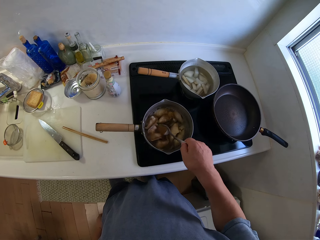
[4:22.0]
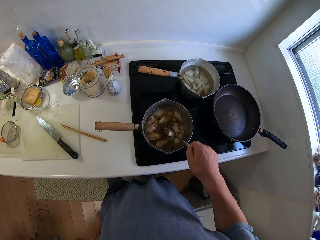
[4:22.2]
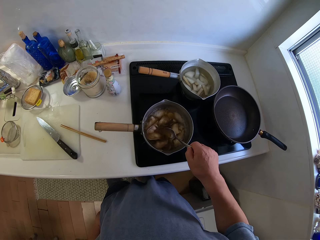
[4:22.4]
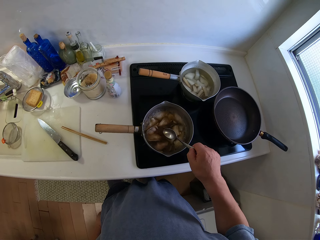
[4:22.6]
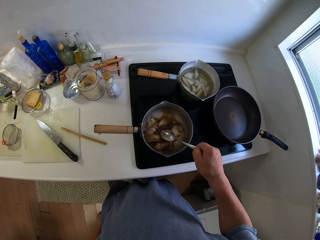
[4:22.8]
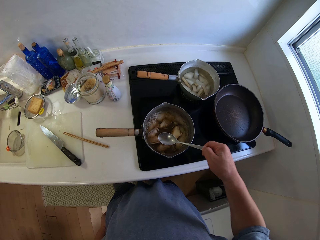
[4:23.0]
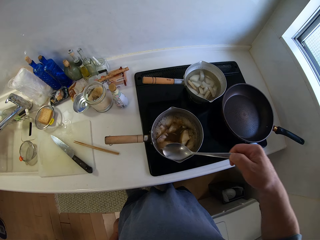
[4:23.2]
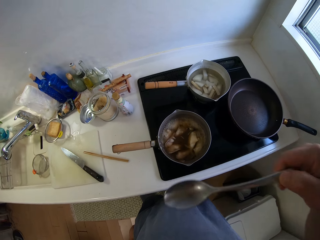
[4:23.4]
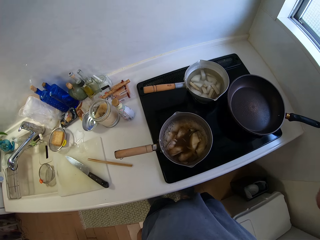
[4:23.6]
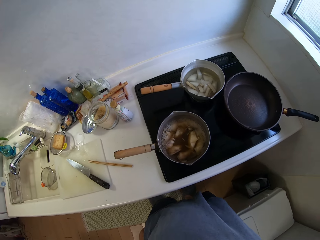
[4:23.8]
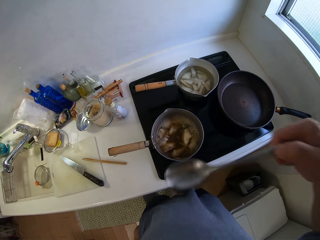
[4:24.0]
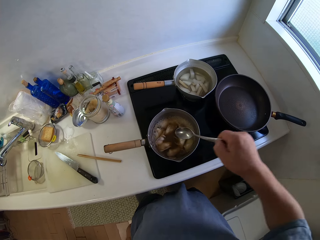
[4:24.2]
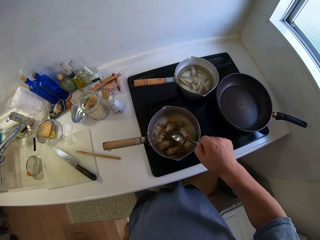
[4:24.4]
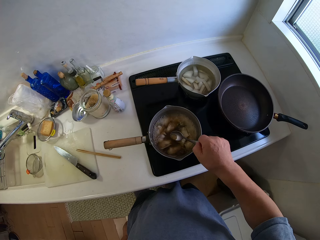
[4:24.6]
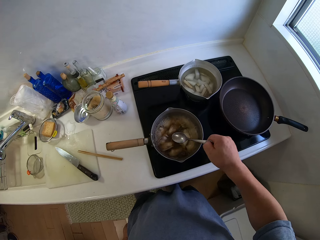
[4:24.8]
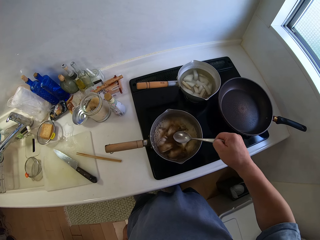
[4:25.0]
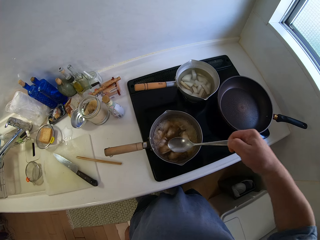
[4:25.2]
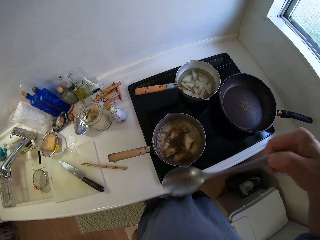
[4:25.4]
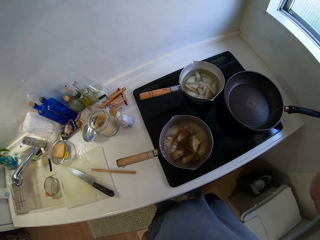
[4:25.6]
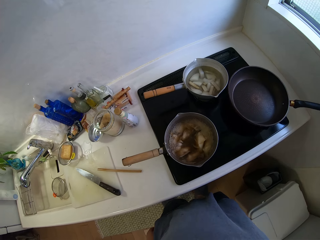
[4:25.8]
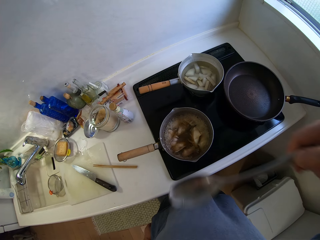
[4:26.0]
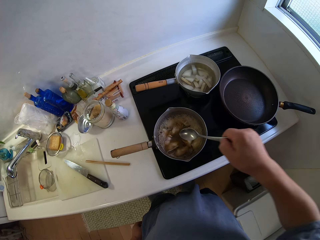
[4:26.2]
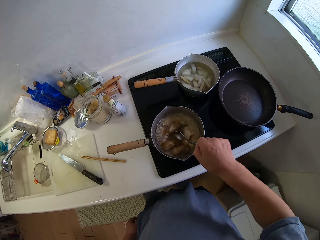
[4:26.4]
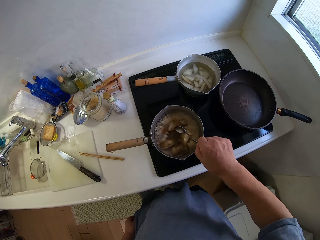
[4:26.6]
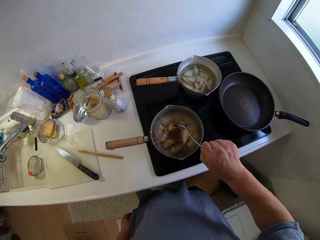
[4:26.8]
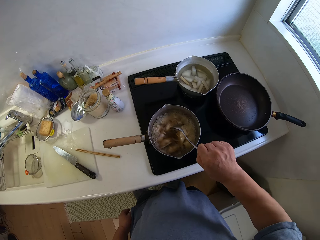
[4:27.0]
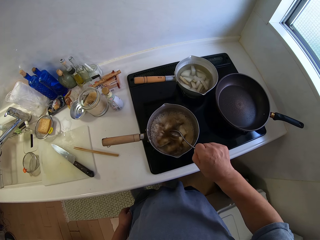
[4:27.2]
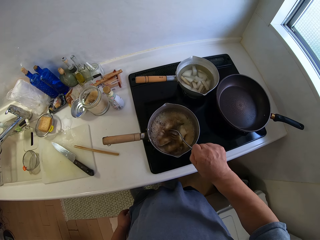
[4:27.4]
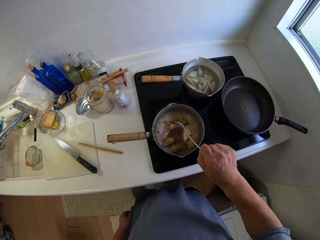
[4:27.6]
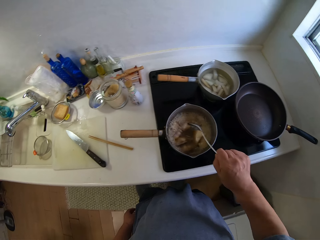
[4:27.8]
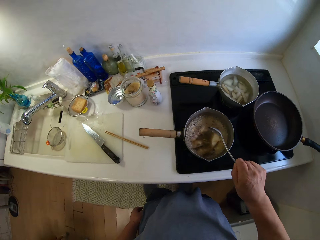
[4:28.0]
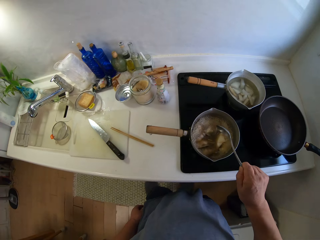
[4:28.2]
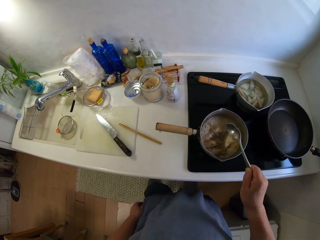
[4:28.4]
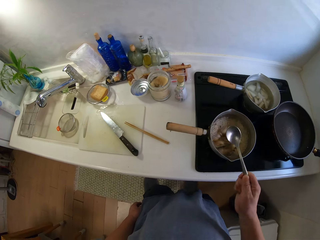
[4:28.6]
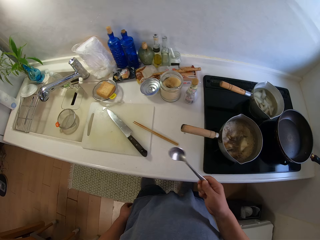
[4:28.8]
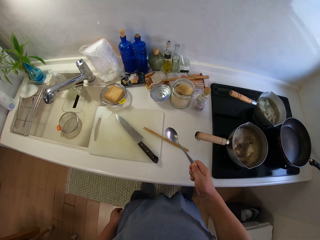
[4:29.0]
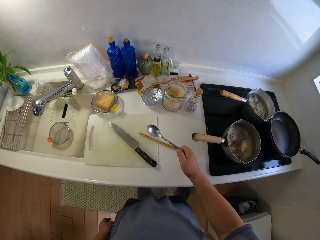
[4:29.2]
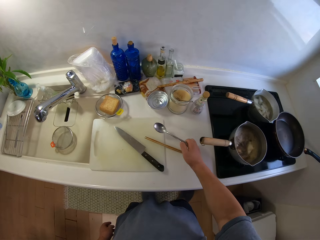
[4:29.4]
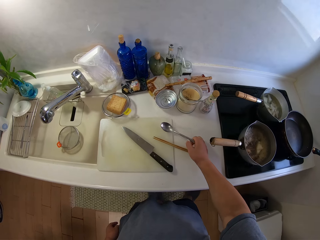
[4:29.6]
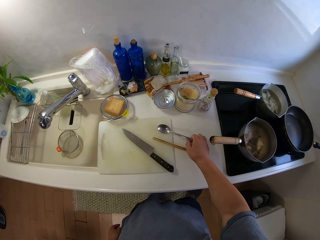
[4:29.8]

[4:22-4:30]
The camera wearer touches the gas. He stirs the yam in the pot with the spoon in his right hand. He tastes the soup repeatedly. He scoops the liquid from the pot of yam with the spoon. He puts the spoon in his mouth. He scoops the liquid from the pot of yam with the spoon. He puts the spoon in his mouth. He shakes the spoon.

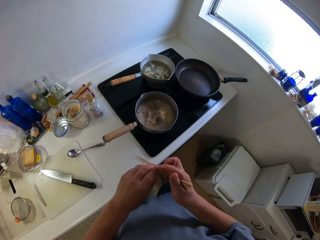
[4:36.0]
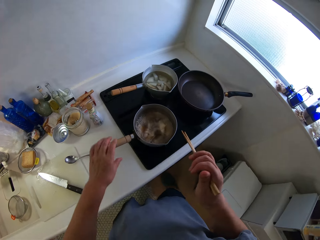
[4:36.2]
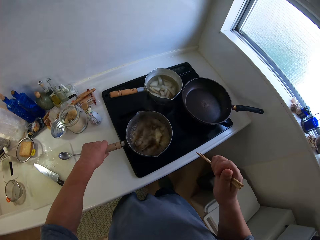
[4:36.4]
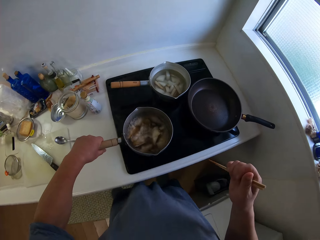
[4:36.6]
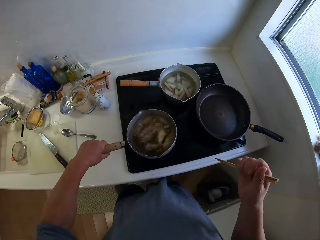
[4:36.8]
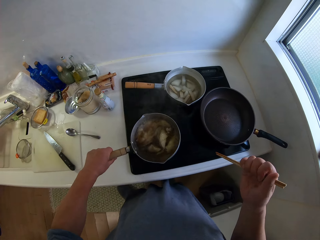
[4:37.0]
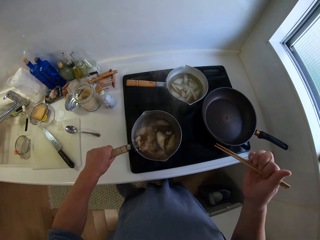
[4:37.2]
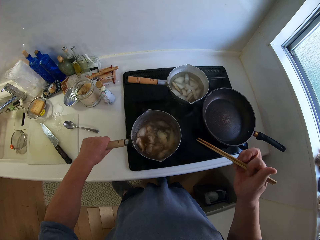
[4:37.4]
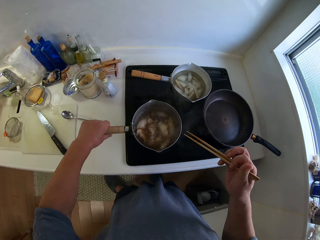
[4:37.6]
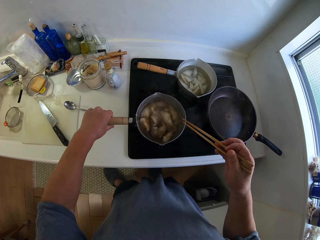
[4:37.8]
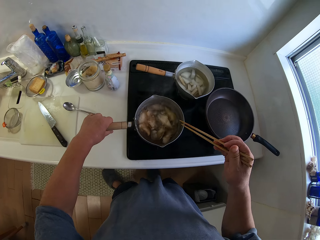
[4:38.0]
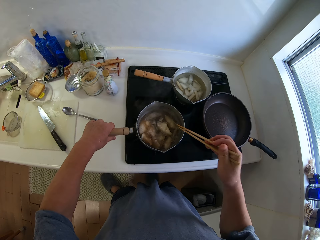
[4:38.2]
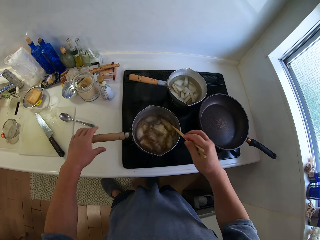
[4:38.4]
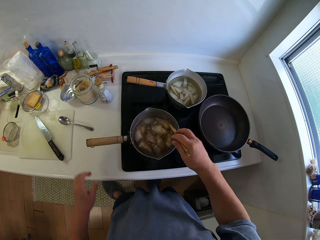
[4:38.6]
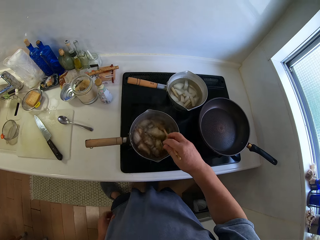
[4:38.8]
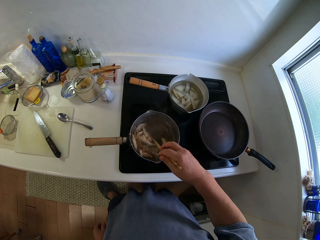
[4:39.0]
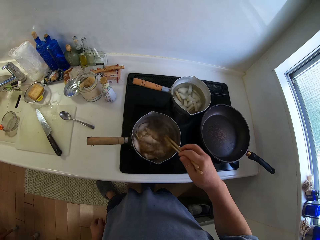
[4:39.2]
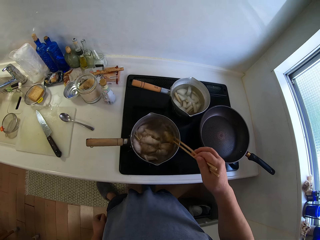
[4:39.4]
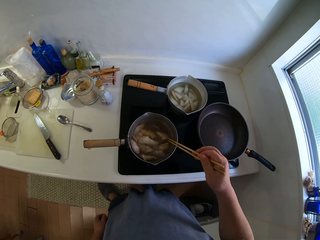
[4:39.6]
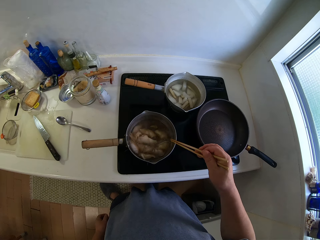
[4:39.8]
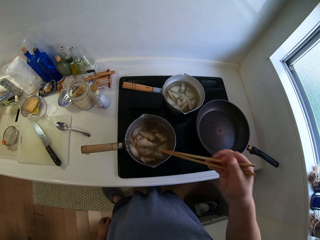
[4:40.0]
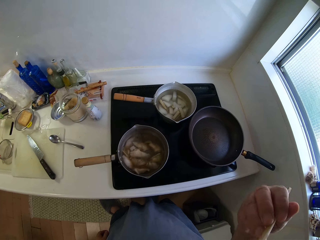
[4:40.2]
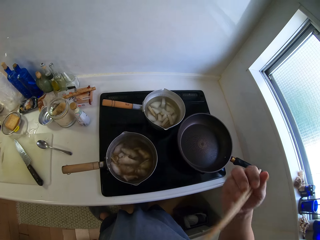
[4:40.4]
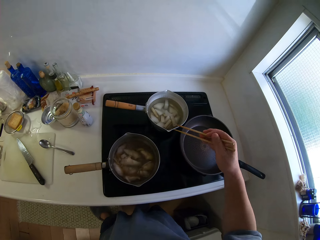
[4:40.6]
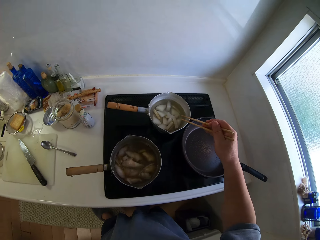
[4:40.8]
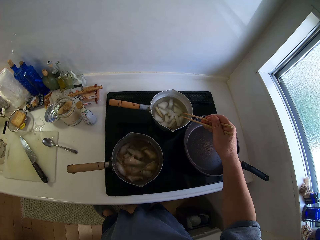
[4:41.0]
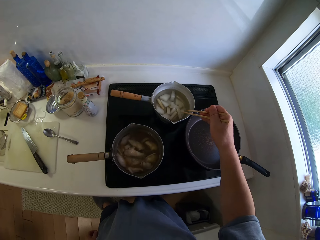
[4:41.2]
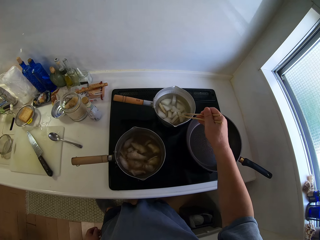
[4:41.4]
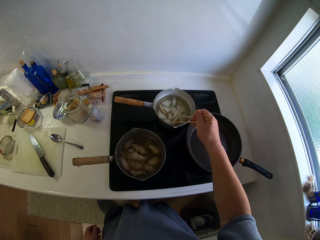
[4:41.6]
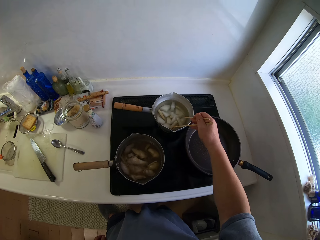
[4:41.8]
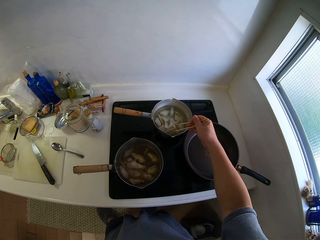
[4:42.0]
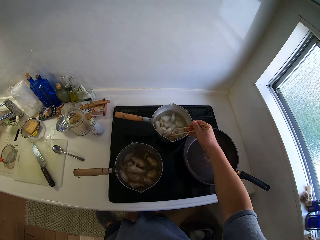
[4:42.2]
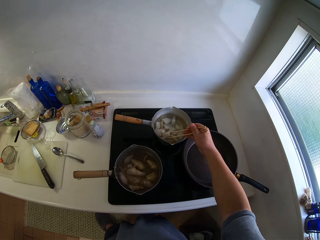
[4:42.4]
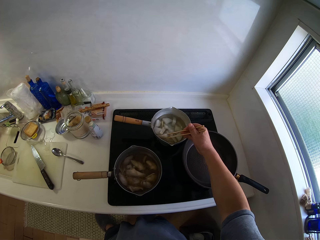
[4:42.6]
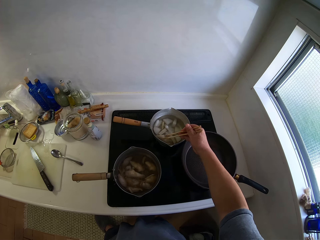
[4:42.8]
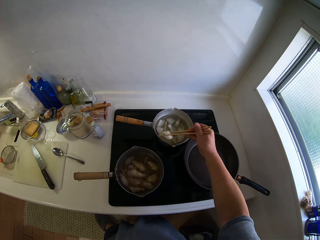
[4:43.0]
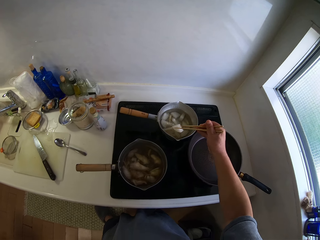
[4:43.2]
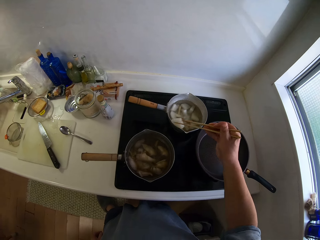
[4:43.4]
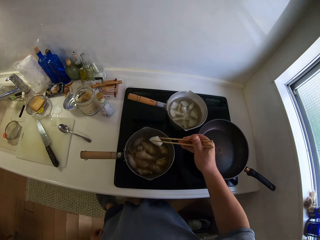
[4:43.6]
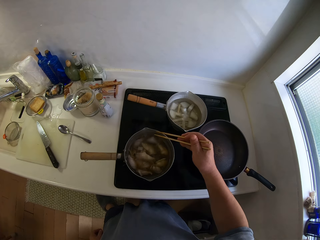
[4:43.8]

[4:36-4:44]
The camera wearer touches the gas. He picks up the sticks. He turns the pot of yam on the gas cooker. He touches the sufuria. He stirs the yam in the pot with the chopping sticks in his right hand. He puts the sticks in the sufuria. He shakes the sticks. He moves the hand. He picks a piece of yam from the second pot with the stick in his right hand.

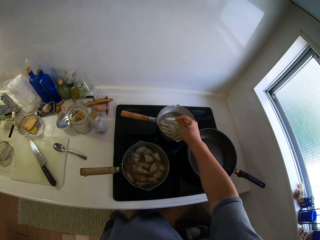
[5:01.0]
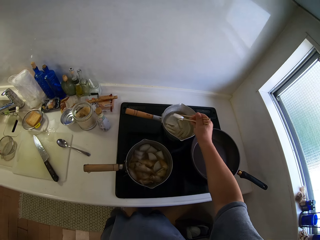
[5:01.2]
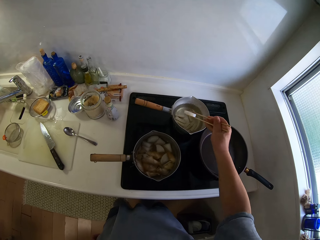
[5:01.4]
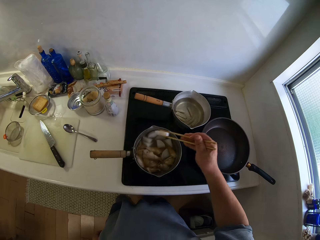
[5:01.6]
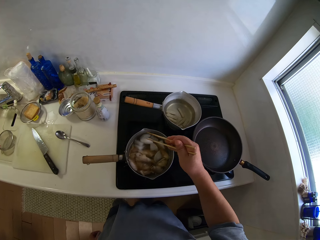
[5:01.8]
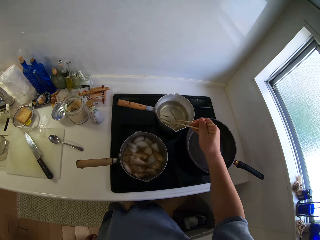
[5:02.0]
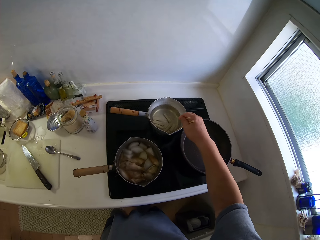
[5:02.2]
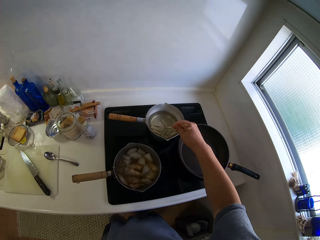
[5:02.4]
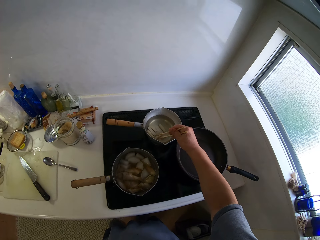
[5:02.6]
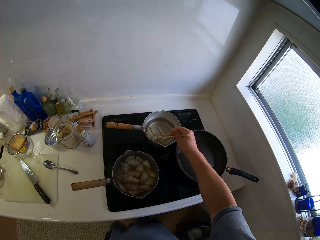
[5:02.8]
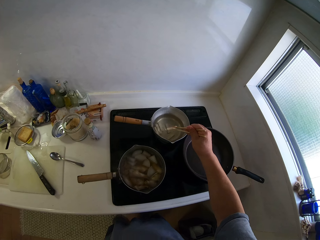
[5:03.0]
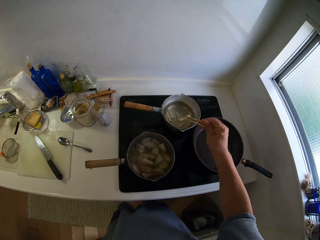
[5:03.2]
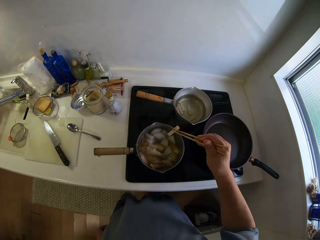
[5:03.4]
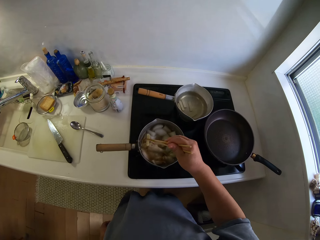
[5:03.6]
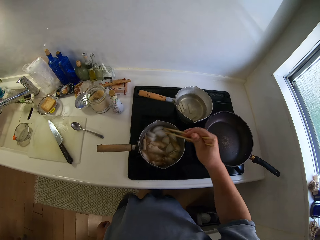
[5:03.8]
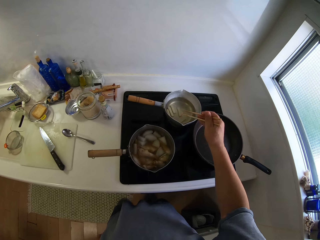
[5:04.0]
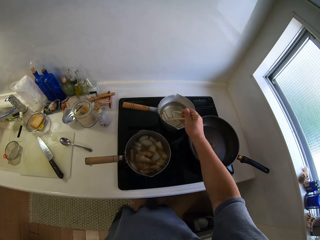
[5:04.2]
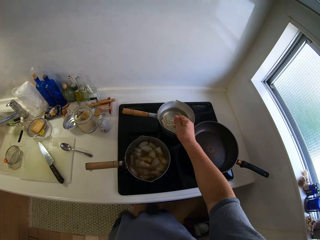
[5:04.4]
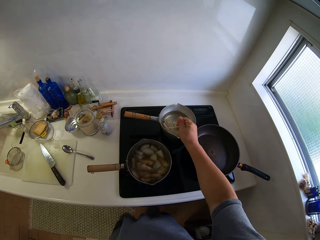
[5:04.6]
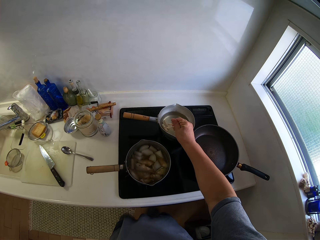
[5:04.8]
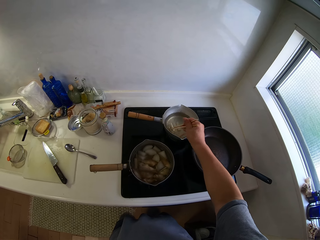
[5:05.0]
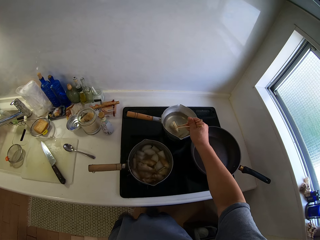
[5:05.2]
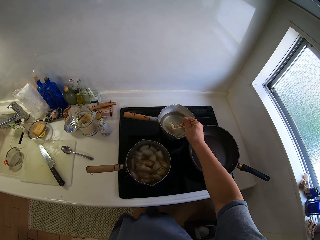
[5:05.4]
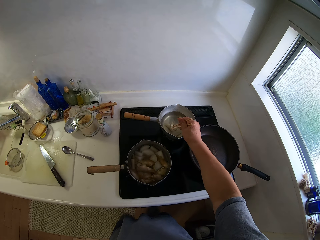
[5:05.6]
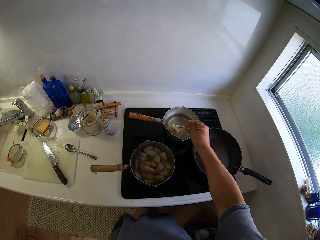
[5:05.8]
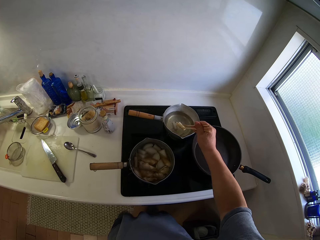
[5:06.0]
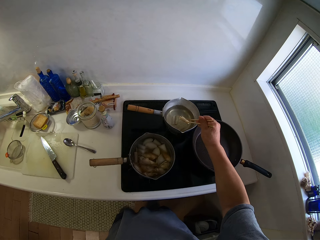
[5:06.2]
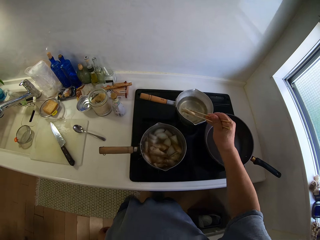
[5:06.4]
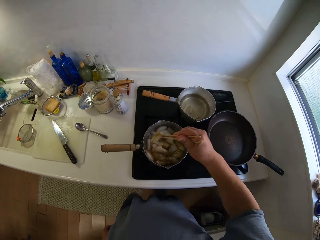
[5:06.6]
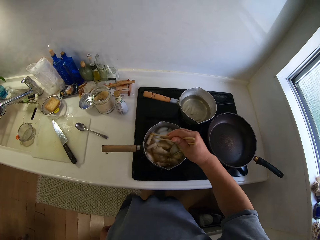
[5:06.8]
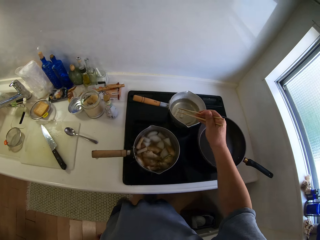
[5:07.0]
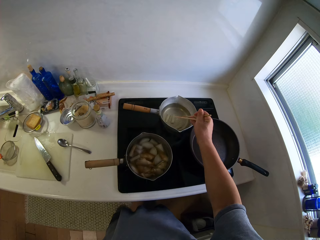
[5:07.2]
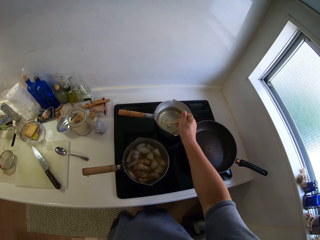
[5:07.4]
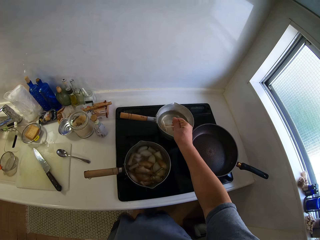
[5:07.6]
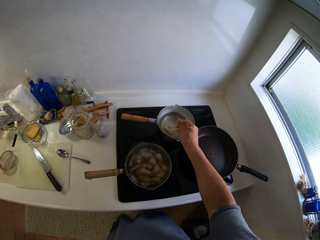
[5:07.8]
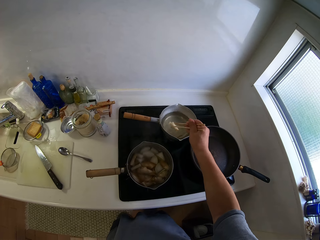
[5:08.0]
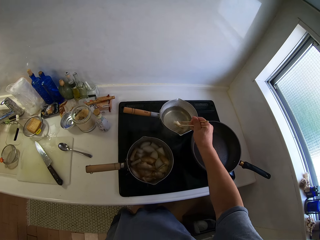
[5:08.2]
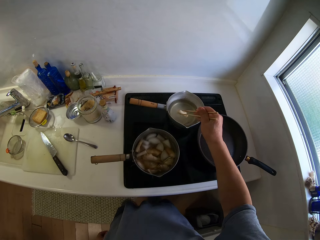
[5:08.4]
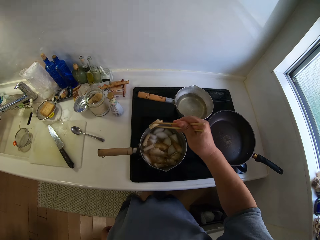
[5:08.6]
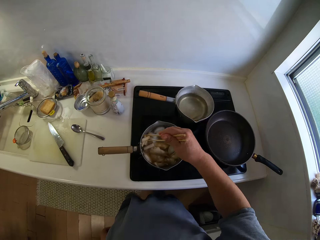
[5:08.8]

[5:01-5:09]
The camera wearer picks up pieces of yam from the second pot with the chopping sticks. They drop the piece of yam into the first pot of meat. They pick up pieces of yam from the second pot with the chopping sticks. They drop the piece of yam into the first pot of meat. They pick up pieces of yam from the second pot with the chopping sticks. They drop the piece of yam into the first pot of meat. They pick up pieces of yam from the second pot with the chopping sticks.
